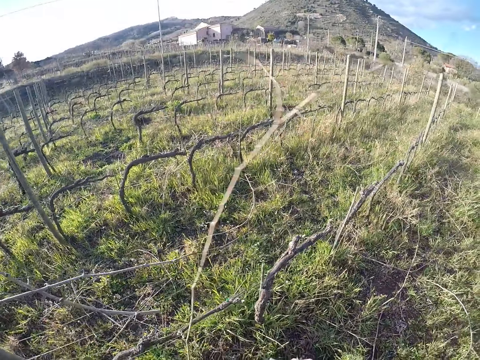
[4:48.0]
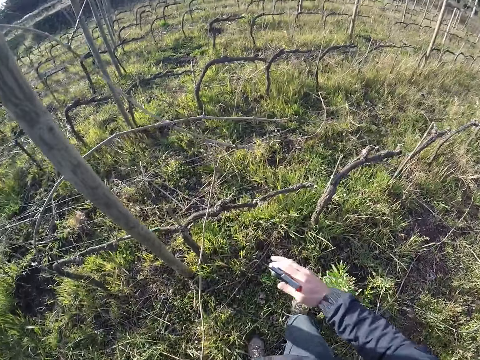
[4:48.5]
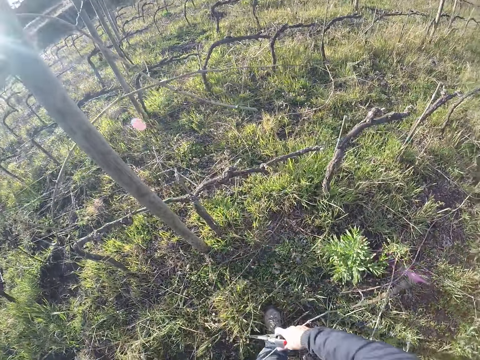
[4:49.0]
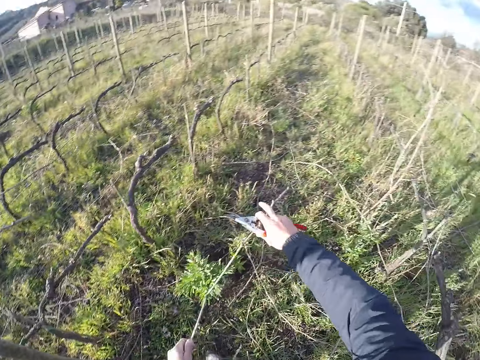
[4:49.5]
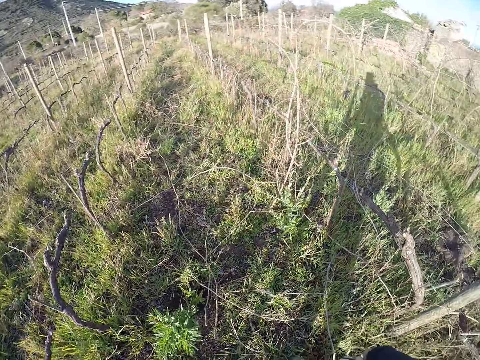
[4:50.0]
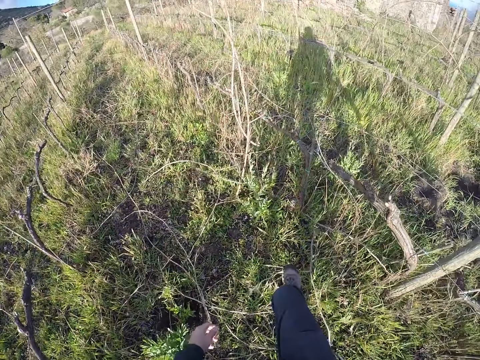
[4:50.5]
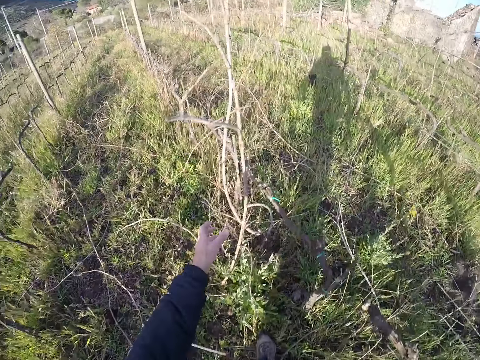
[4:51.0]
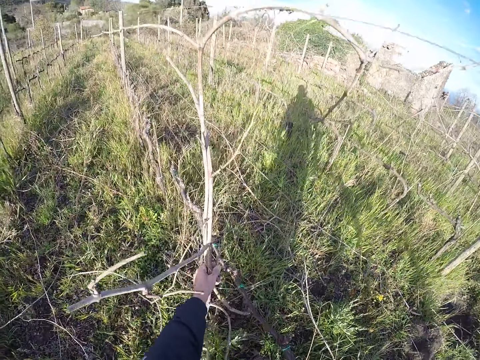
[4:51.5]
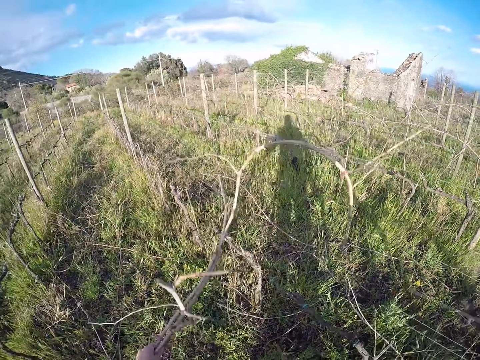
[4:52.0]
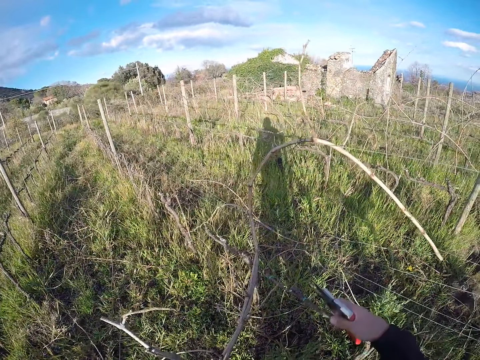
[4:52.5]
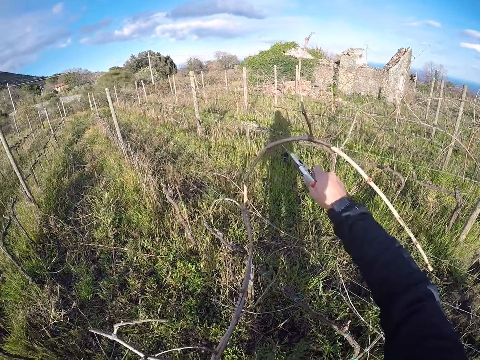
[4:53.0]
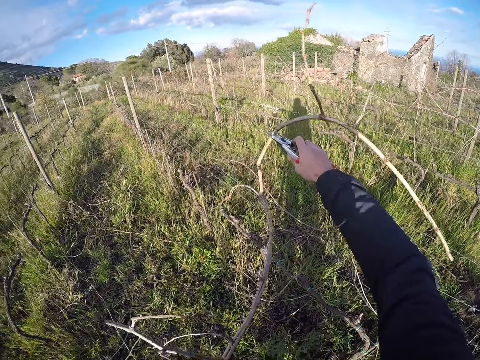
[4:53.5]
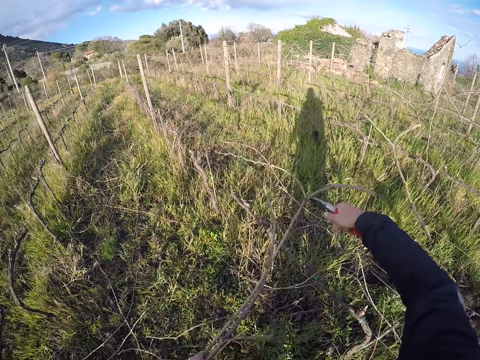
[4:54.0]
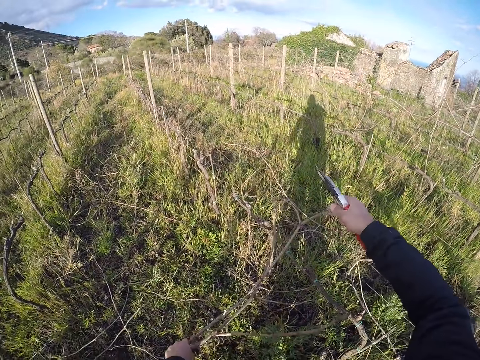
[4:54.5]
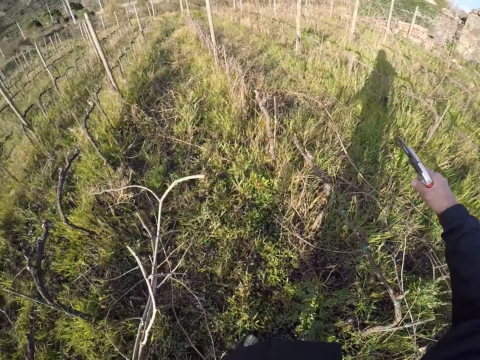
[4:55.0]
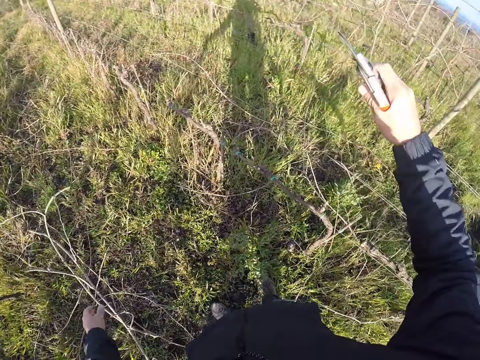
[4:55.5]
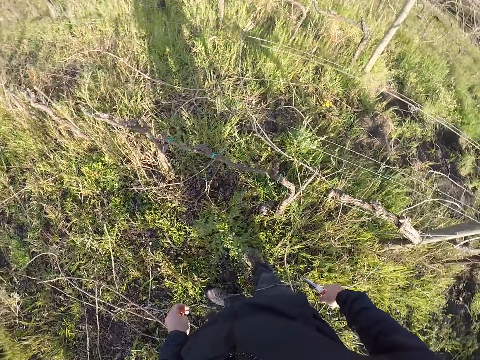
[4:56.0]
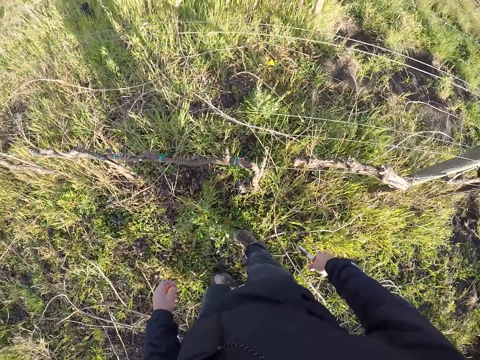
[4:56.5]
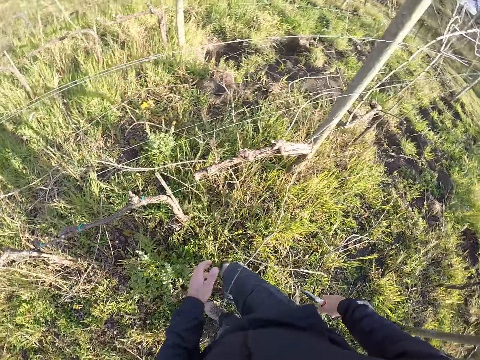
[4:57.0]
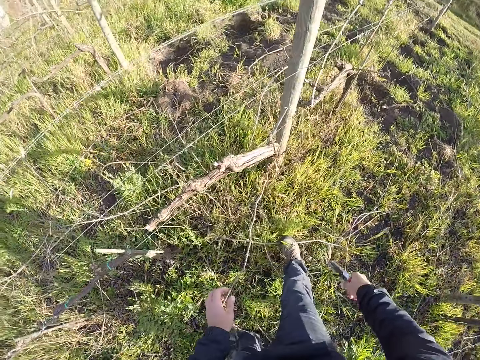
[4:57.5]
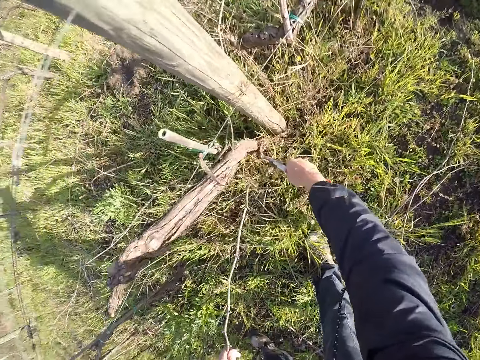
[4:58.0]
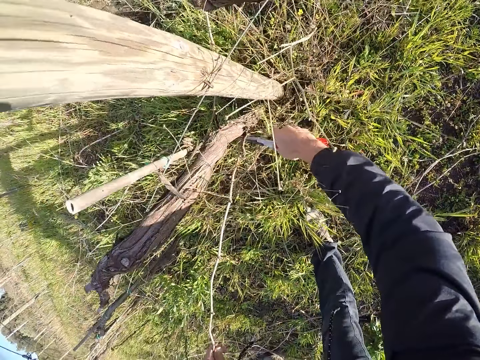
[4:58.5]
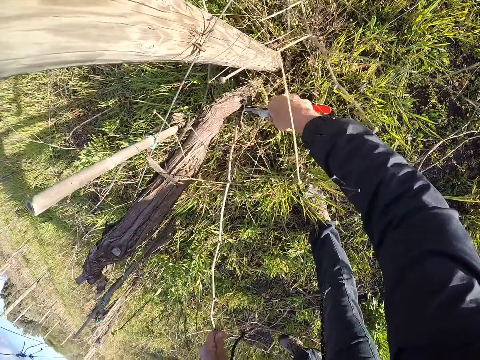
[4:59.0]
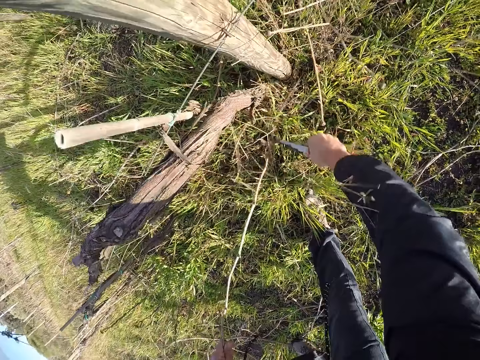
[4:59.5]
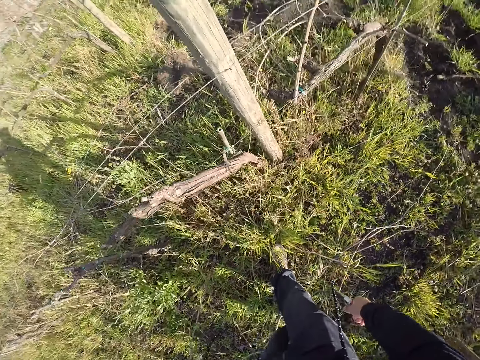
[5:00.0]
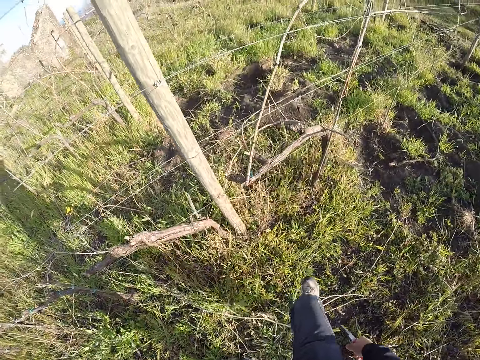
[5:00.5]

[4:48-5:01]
The camera wearer holds a stick on the fence. He drops the twigs in his left hand on the floor. He draws out a twig from the wire fence with his left hand. He cuts the twig with the cutter in his right hand. He drops the twigs in his left hand on the ground. He looks around the fence. He cuts a twig from the ground with the cutter in his right hand.

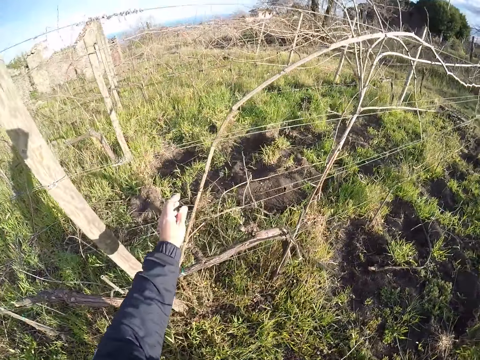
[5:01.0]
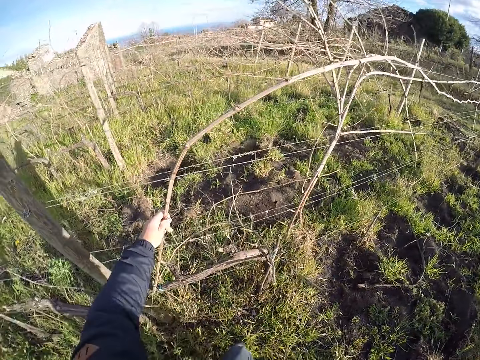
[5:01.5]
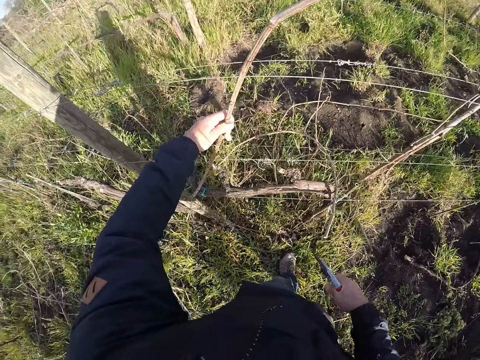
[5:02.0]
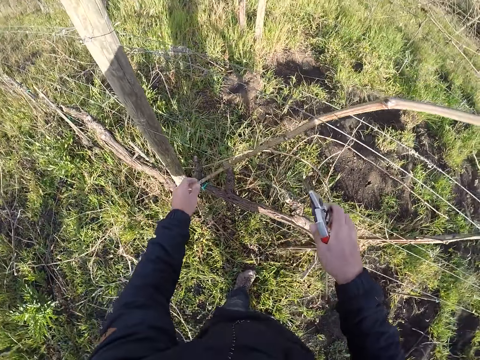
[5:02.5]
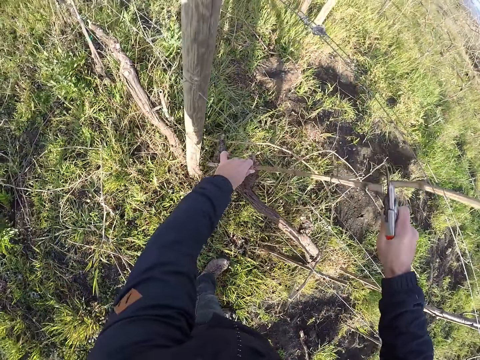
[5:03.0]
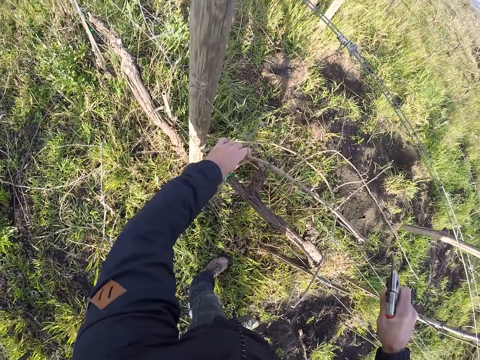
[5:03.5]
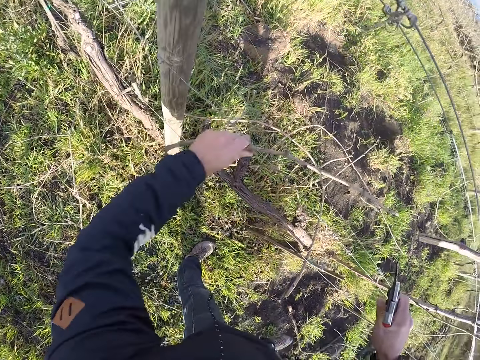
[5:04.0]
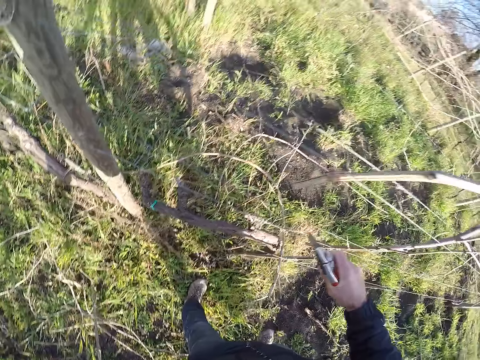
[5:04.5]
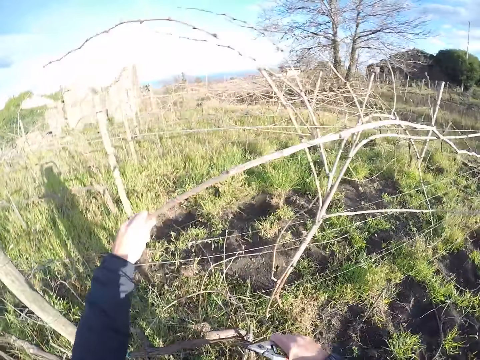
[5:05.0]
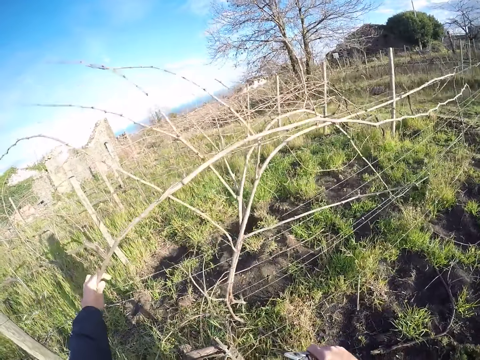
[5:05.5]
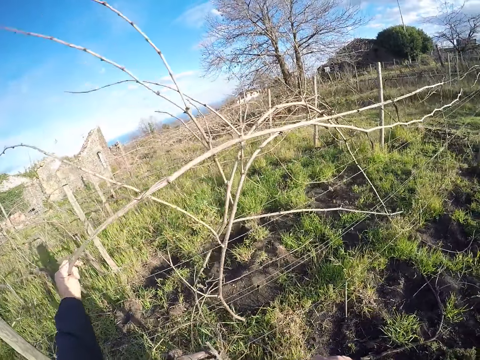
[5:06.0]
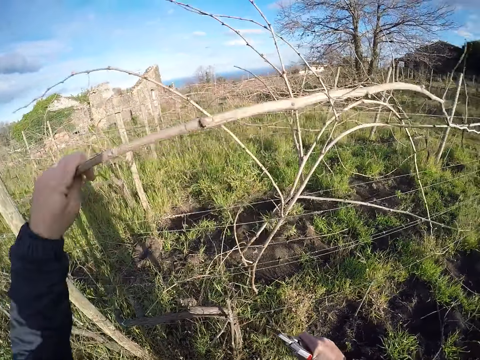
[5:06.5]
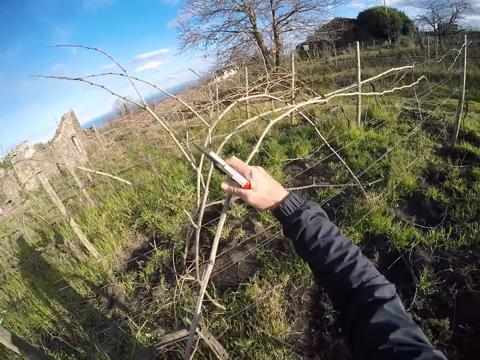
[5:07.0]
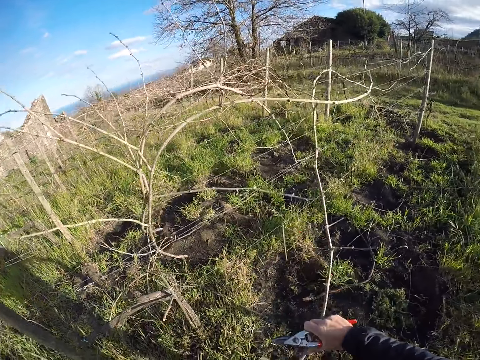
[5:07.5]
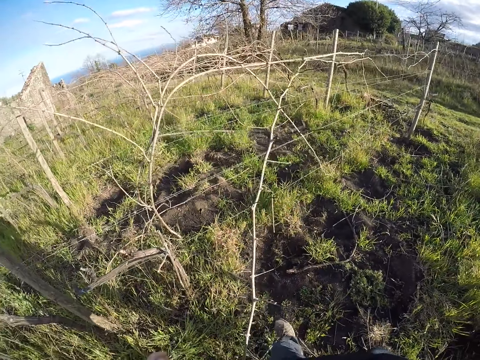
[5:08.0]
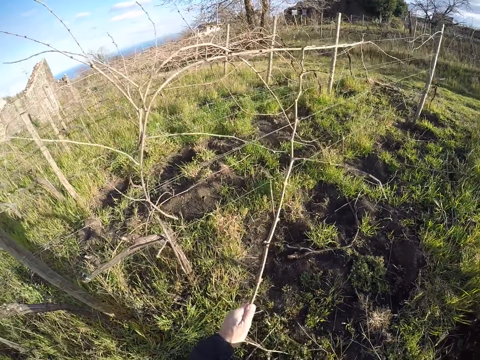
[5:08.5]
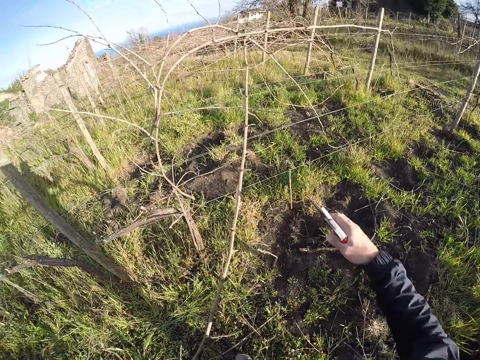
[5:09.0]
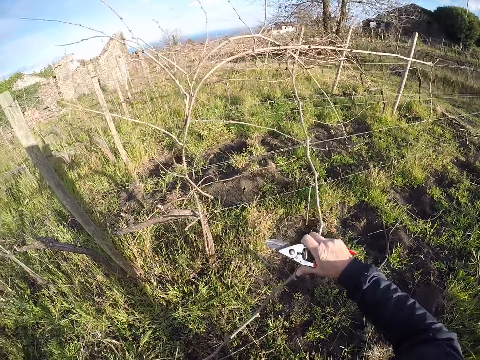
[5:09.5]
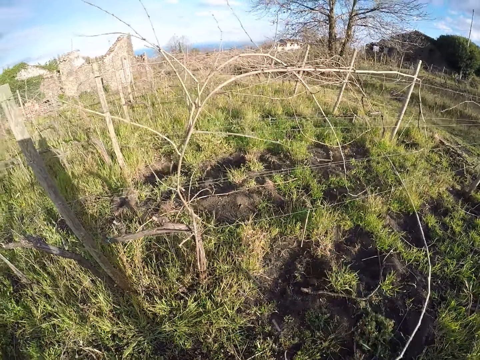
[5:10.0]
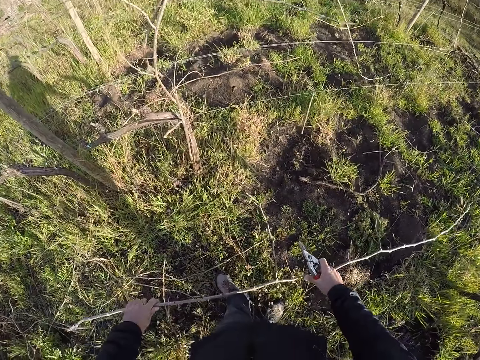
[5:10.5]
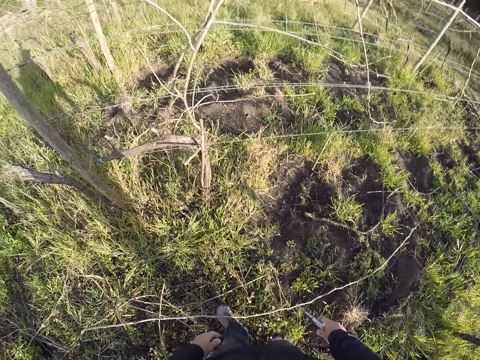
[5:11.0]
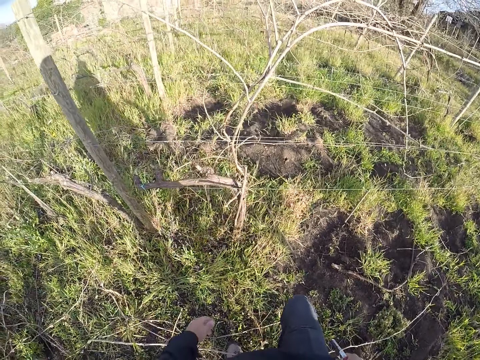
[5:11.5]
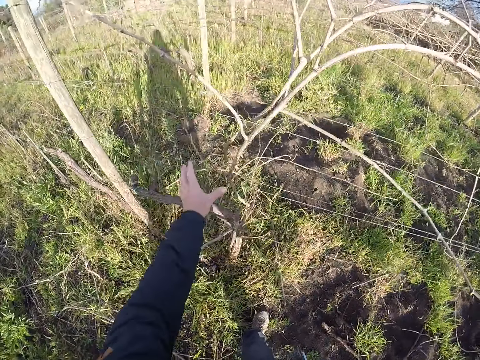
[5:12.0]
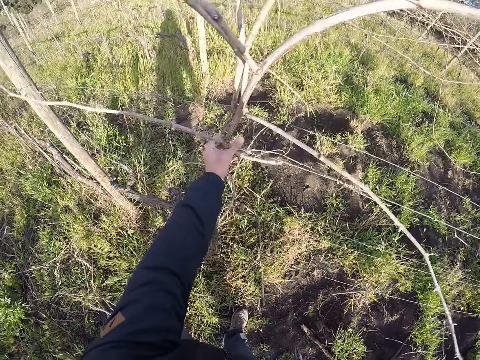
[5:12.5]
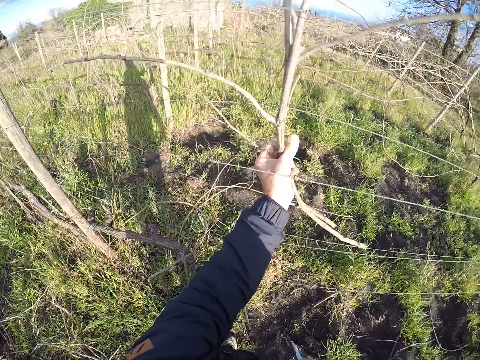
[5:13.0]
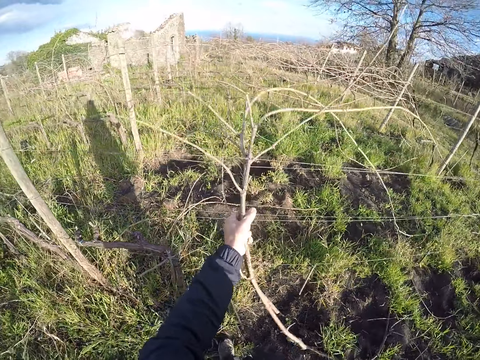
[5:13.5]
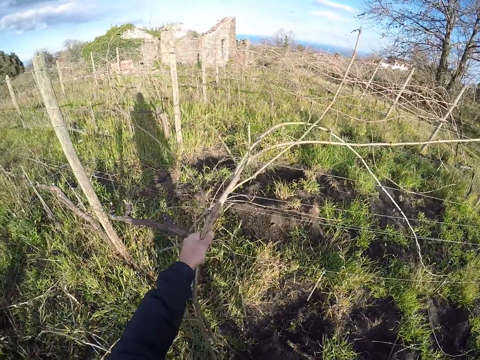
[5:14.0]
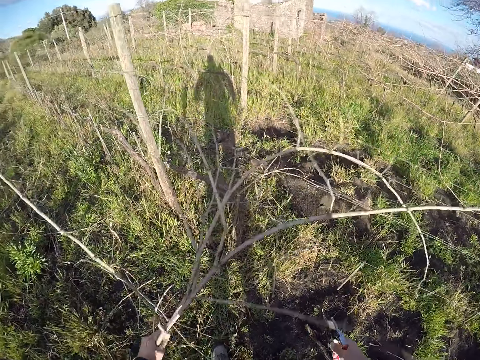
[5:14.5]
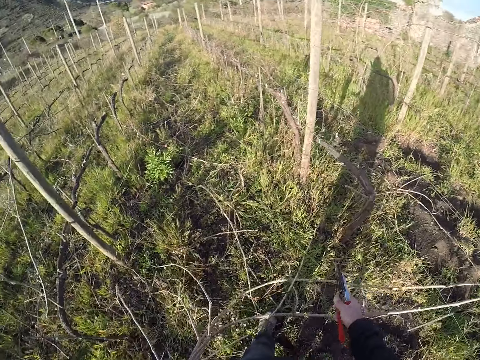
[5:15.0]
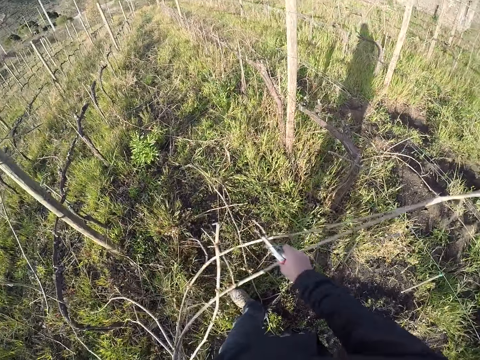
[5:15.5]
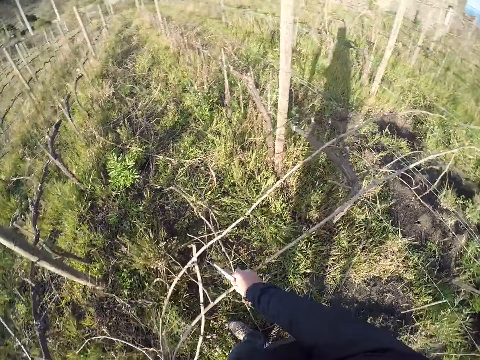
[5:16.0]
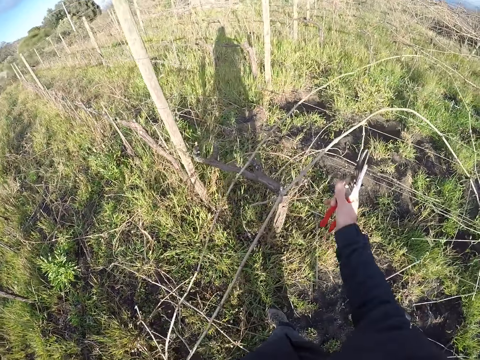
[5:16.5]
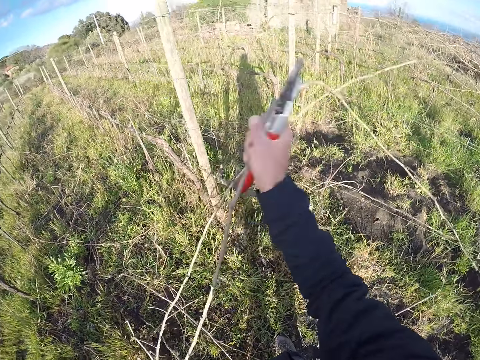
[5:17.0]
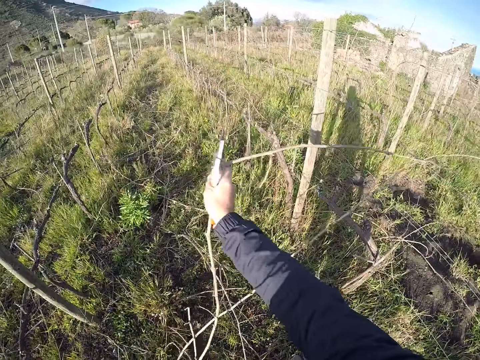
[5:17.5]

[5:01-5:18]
The camera wearer holds a stick on the fence. He draws out a twig from the wire fence with his left hand. He drops the twig in his left hand on the ground. He draws out a twig from the wire fence with his left hand. He drops the twigs in his left hand on the ground. He draws out a twig from the wire fence with his left hand. He draws out the twig from the wire fence with his right hand. He drops the sticks on the ground.
